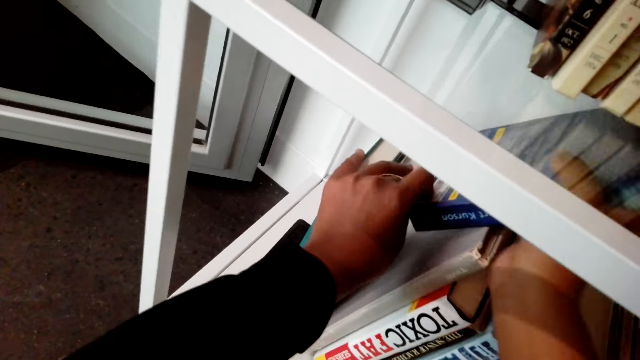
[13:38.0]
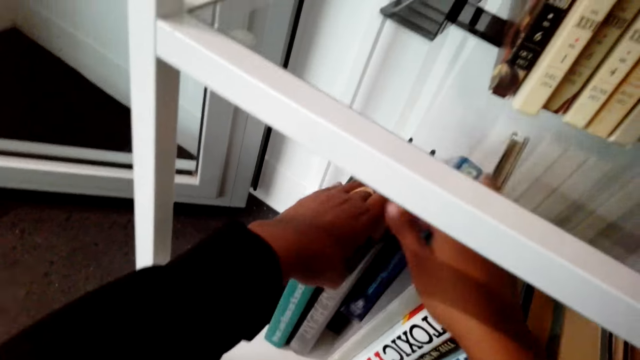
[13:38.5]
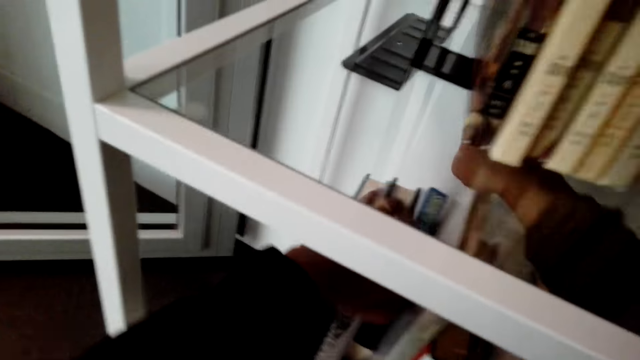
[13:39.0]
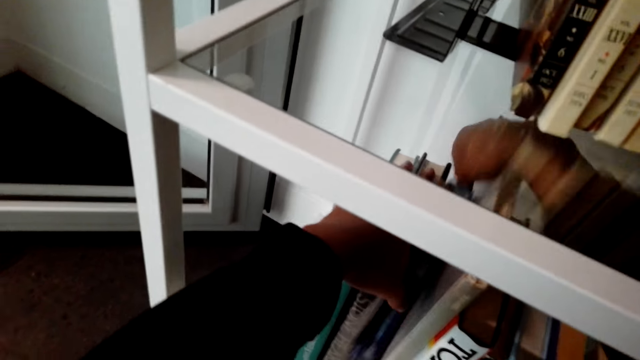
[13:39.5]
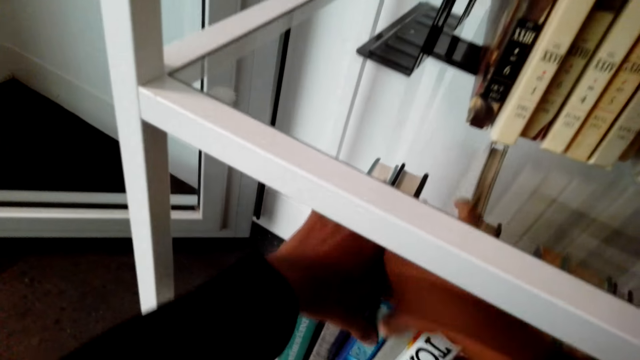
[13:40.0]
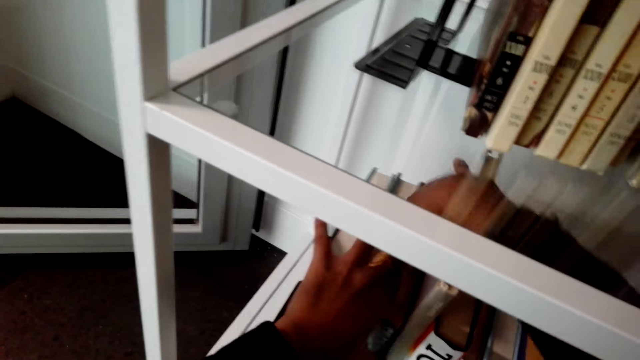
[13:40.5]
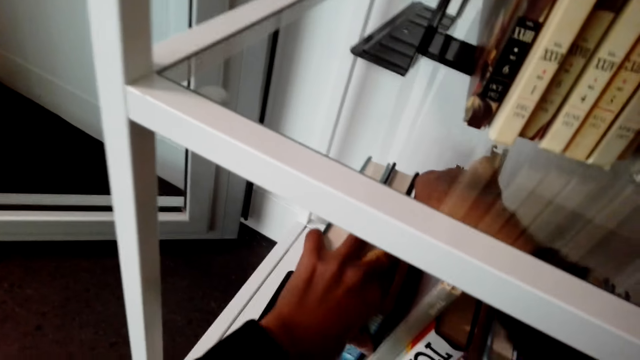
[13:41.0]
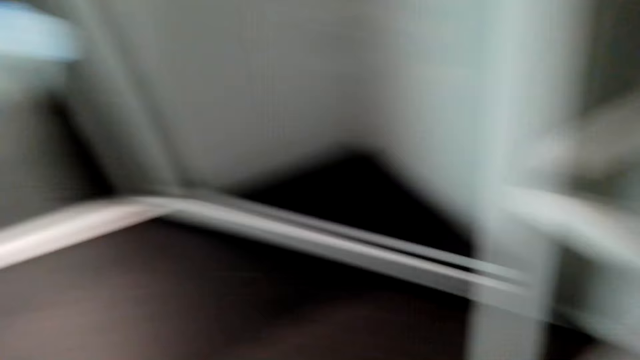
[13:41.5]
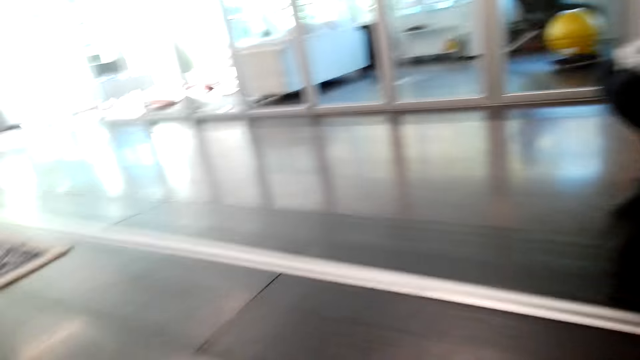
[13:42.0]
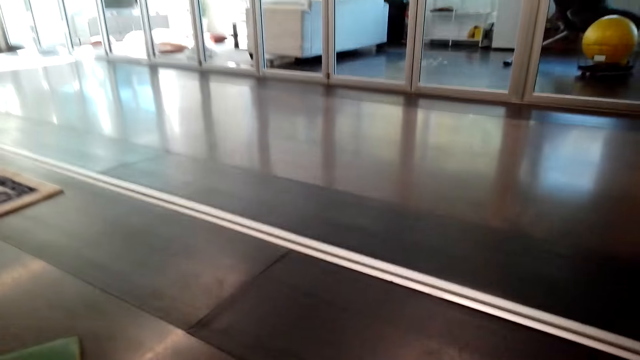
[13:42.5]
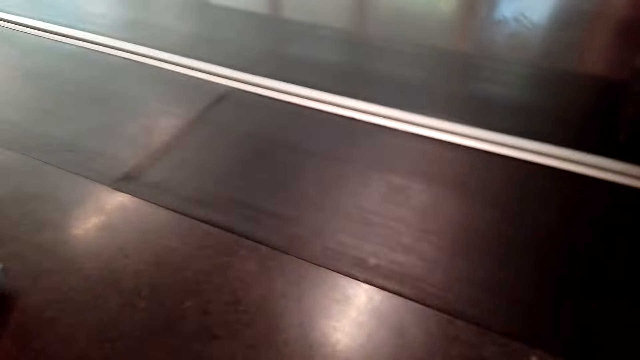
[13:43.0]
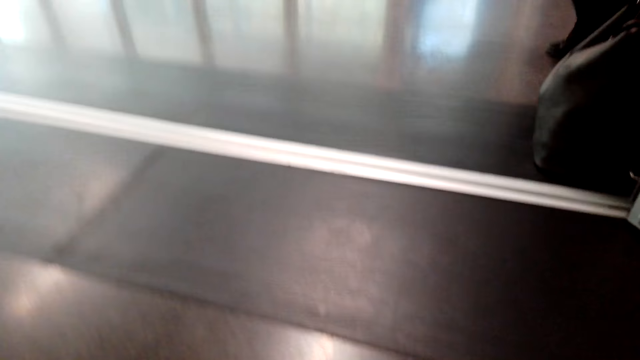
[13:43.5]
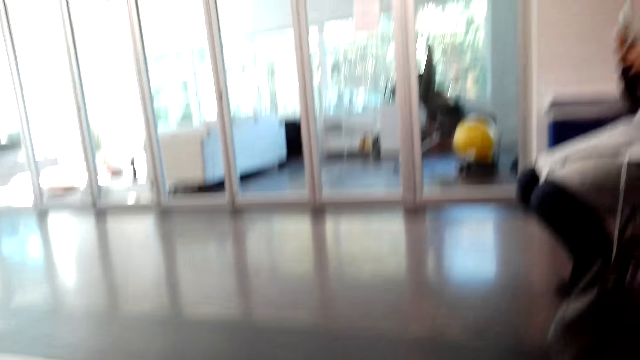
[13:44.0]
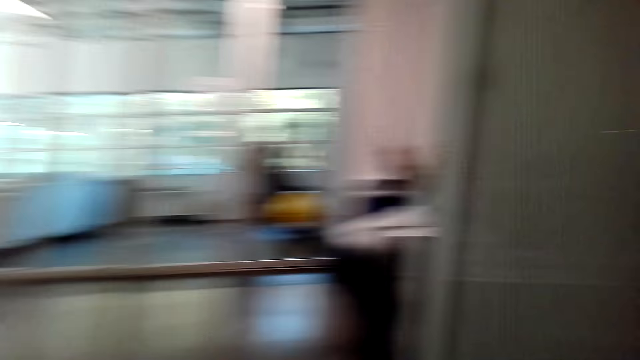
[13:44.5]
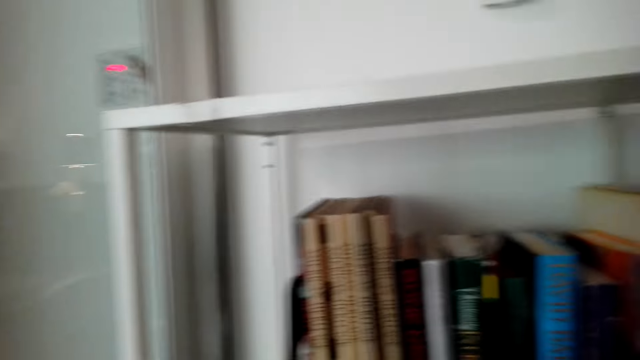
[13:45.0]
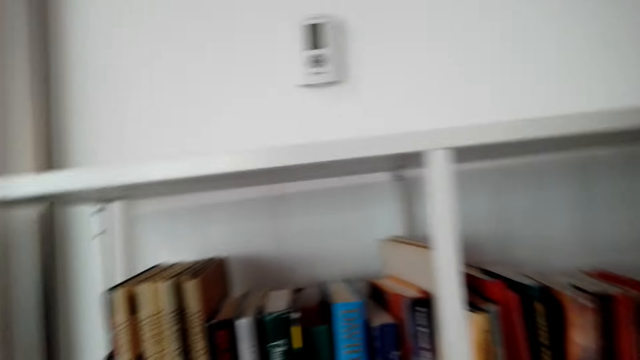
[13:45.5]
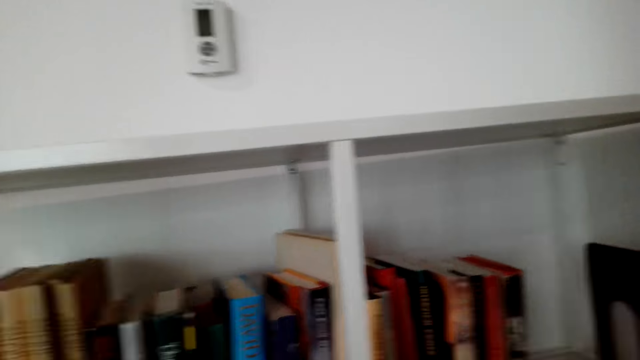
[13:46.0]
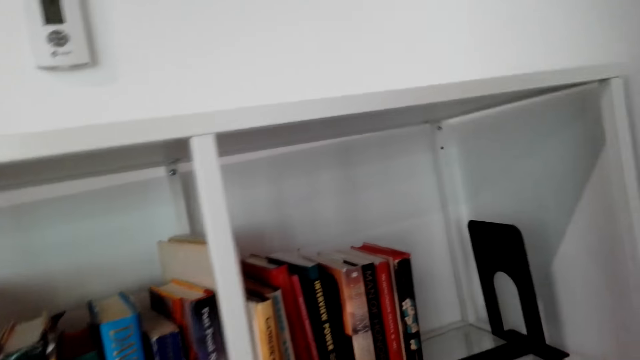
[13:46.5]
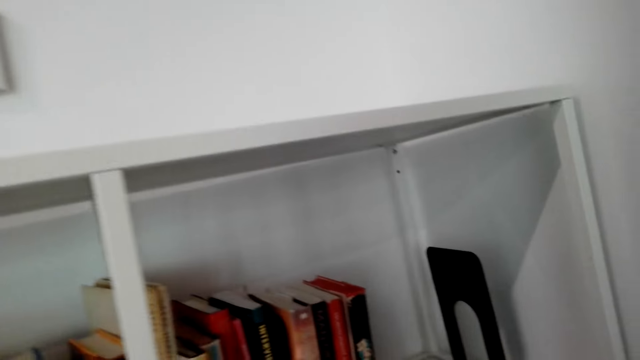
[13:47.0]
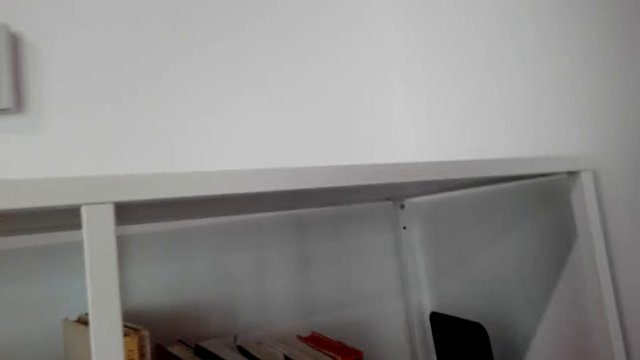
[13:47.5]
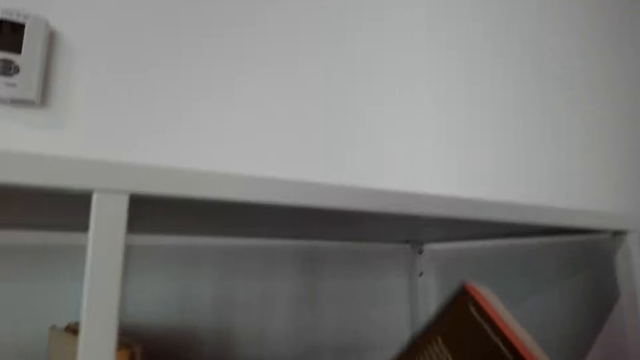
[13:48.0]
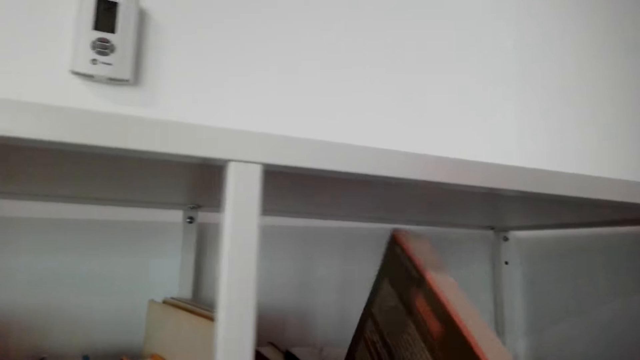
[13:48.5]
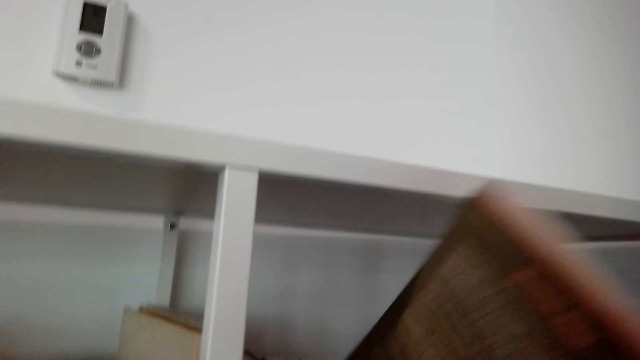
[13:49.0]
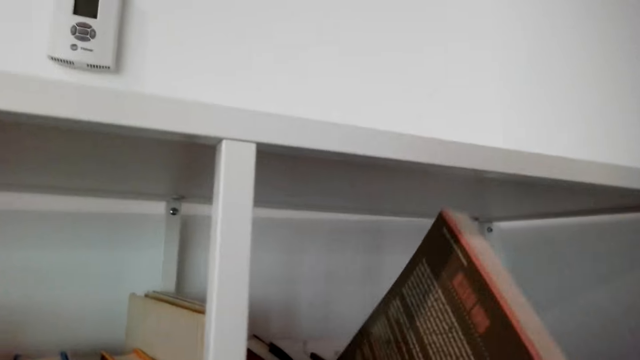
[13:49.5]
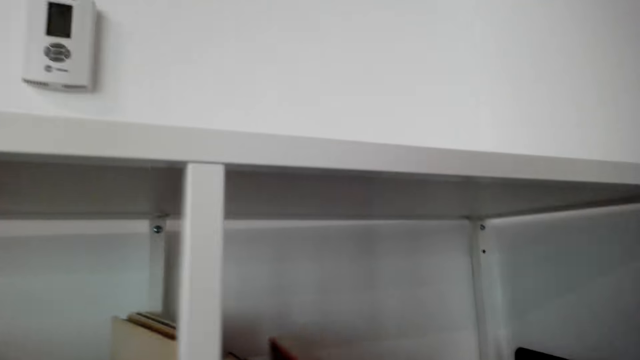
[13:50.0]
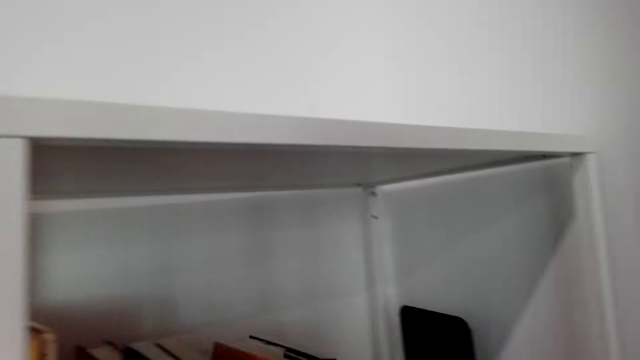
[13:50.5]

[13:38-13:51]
The camera wearer places the book in the shelf.

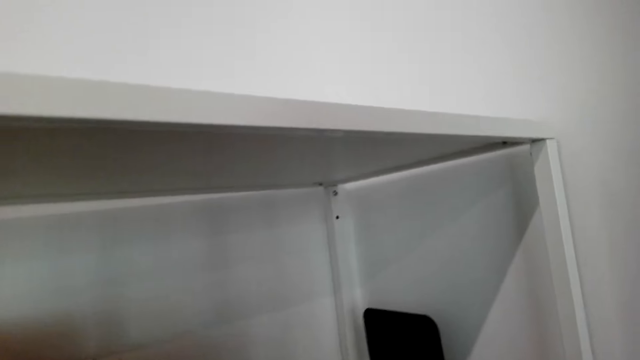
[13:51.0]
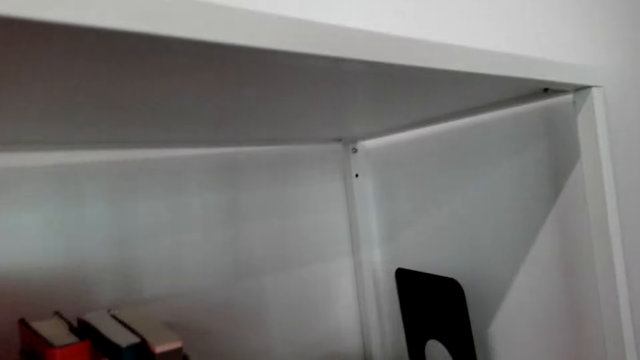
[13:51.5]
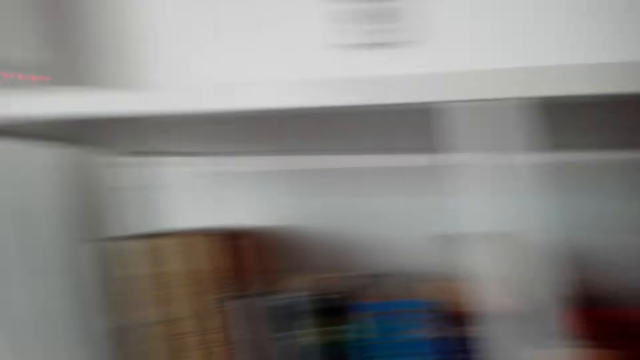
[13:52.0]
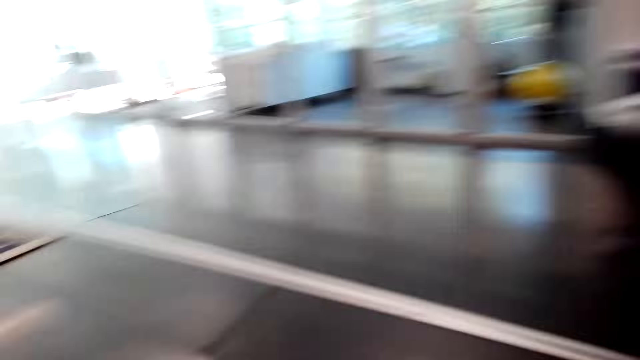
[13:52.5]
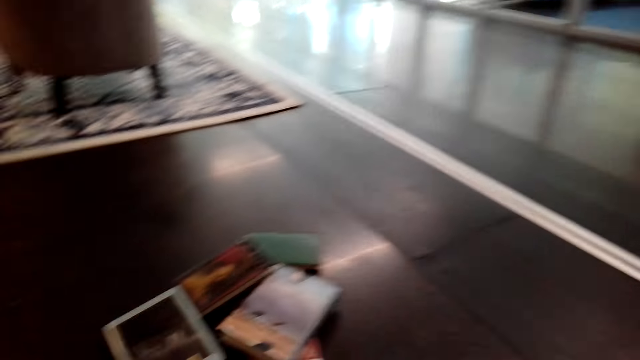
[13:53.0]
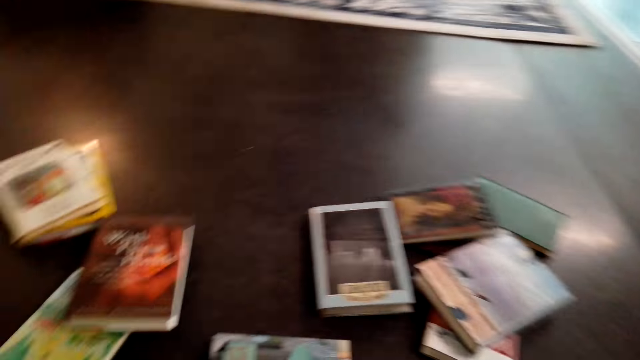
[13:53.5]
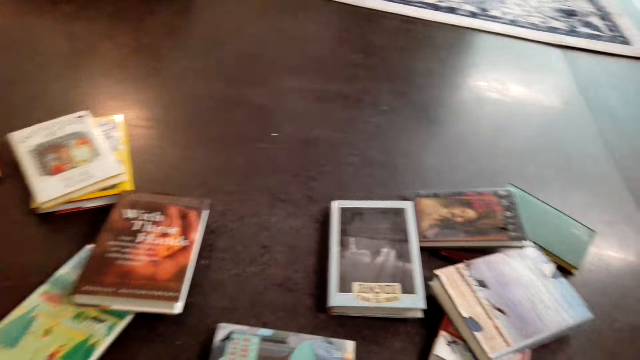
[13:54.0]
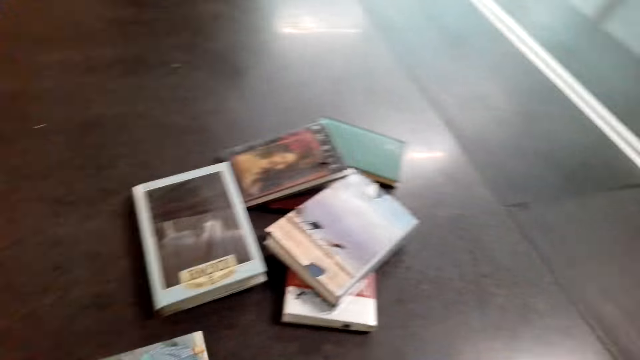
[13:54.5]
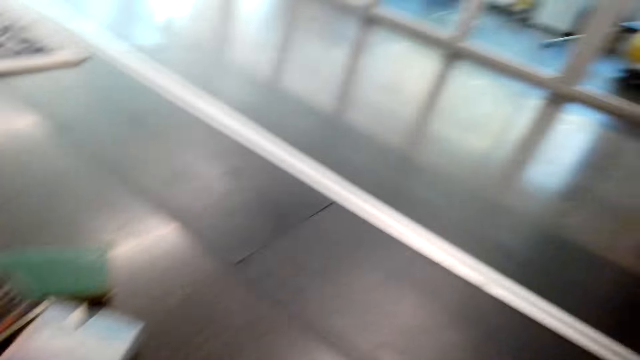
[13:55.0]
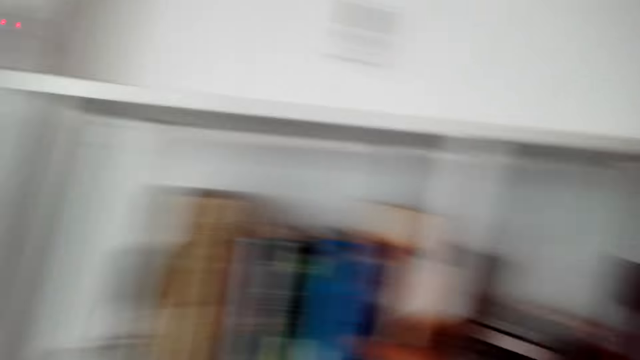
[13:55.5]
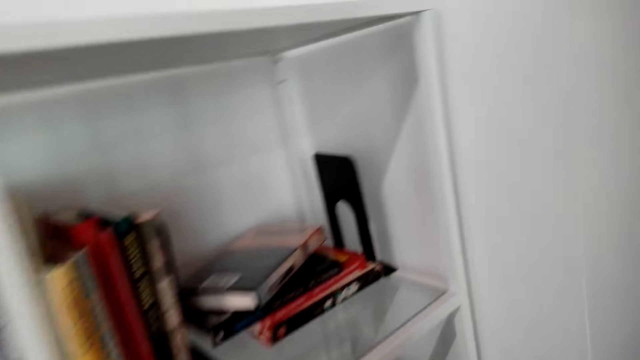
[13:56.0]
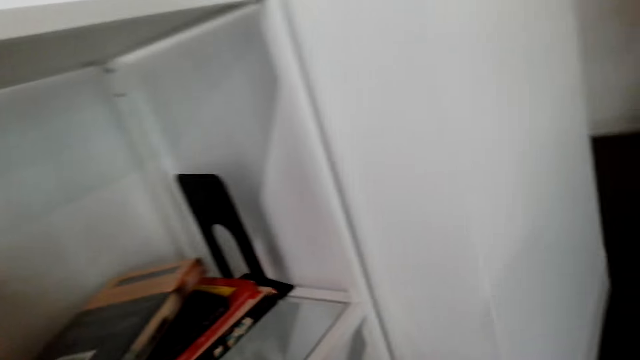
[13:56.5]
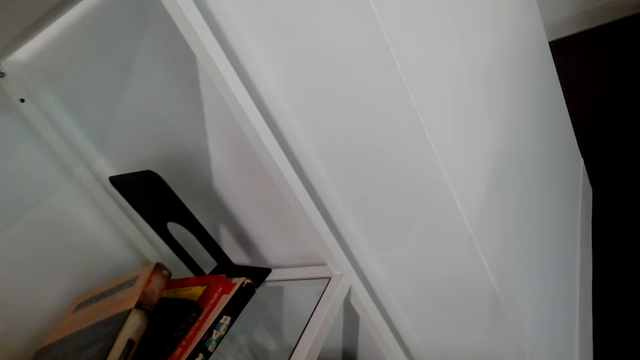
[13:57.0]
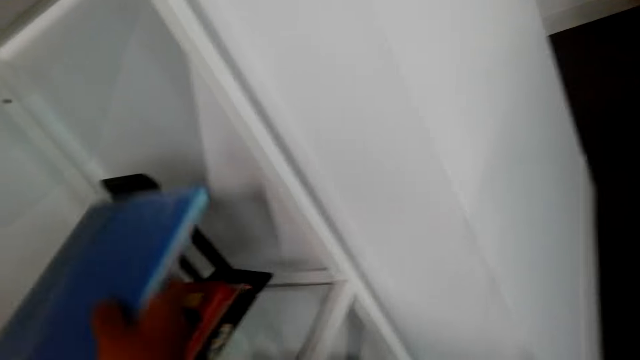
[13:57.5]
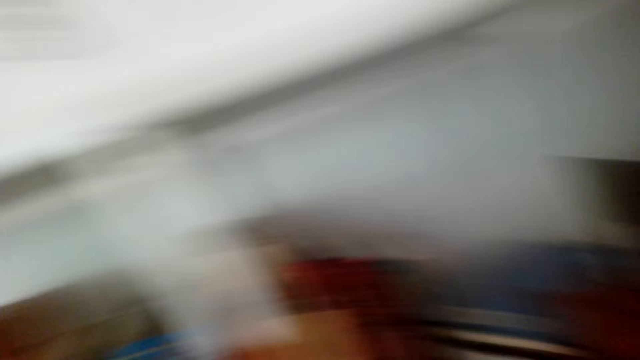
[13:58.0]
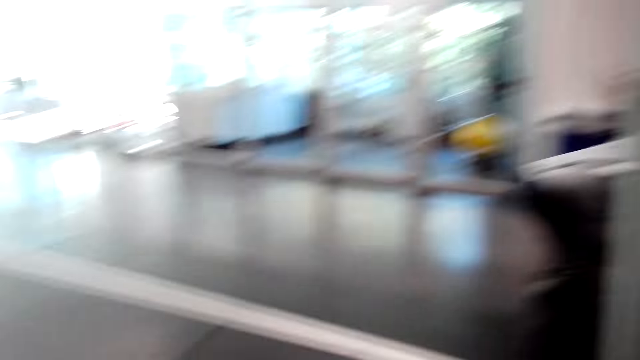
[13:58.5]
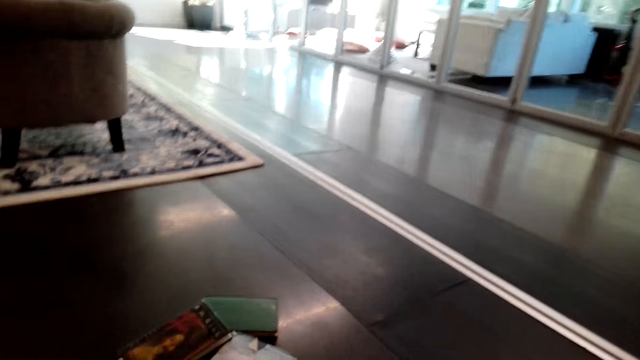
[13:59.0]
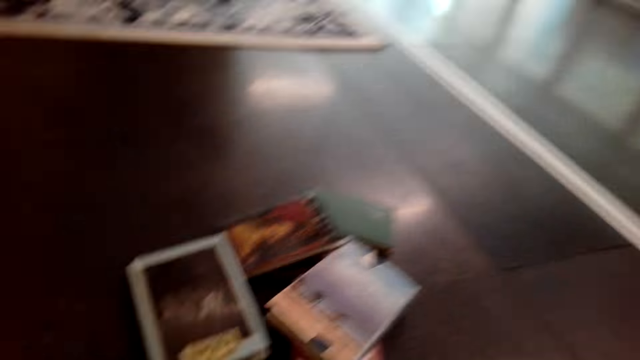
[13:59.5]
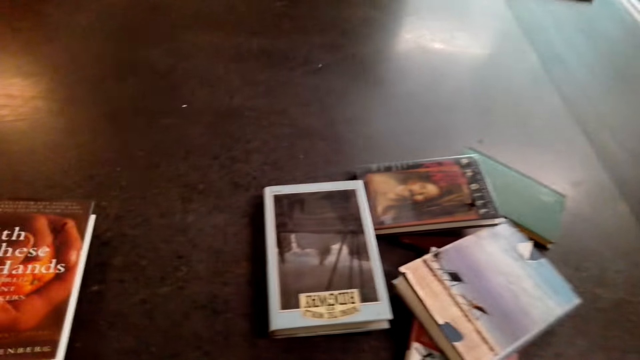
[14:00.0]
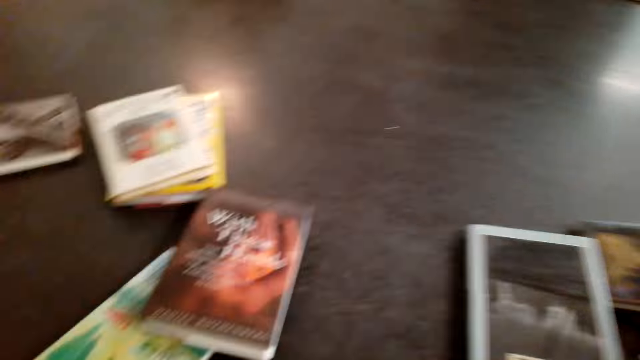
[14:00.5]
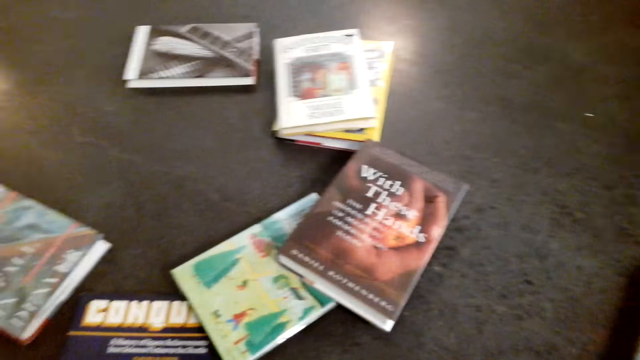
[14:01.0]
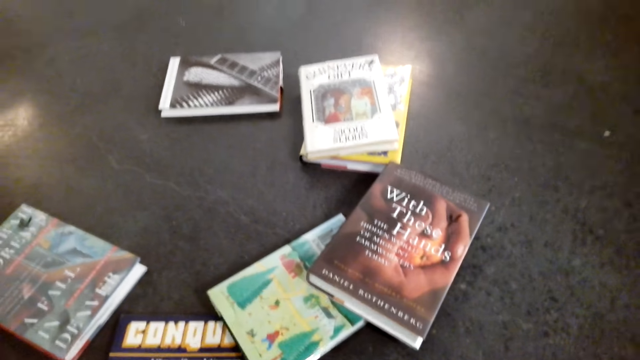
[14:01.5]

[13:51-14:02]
The camera wearer picks the second book from the floor. They turn around and look at the books on the floor. They place the book in the shelf. They pick the books from the floor. They turn around and look at the books on the floor.
